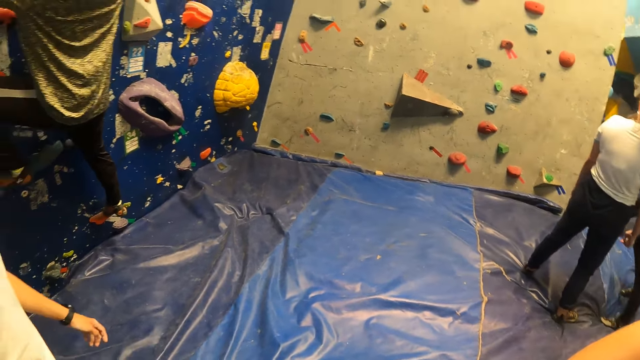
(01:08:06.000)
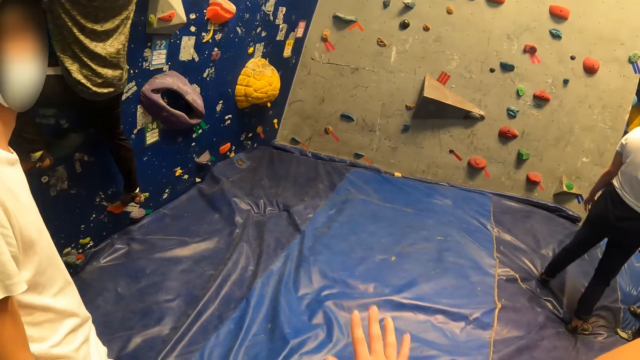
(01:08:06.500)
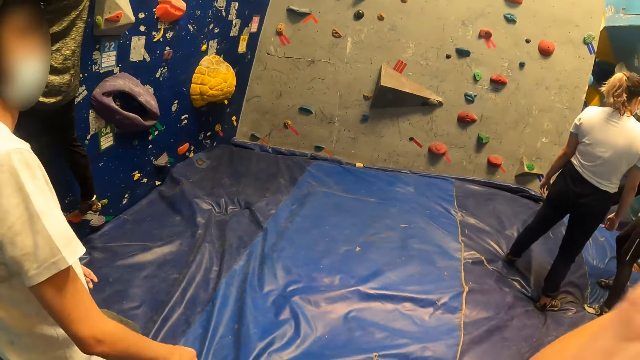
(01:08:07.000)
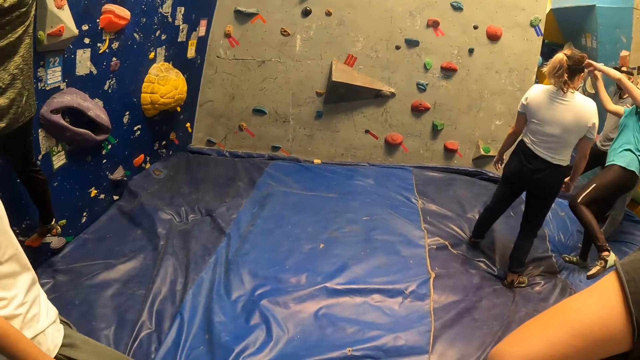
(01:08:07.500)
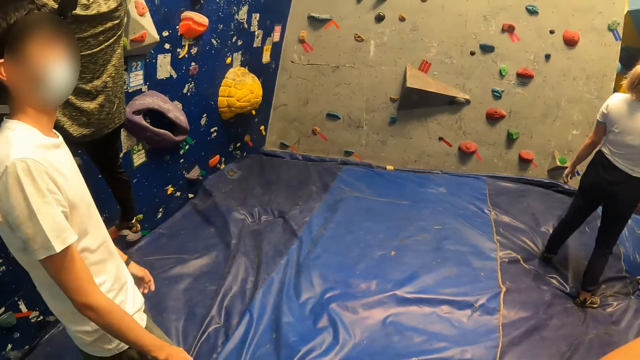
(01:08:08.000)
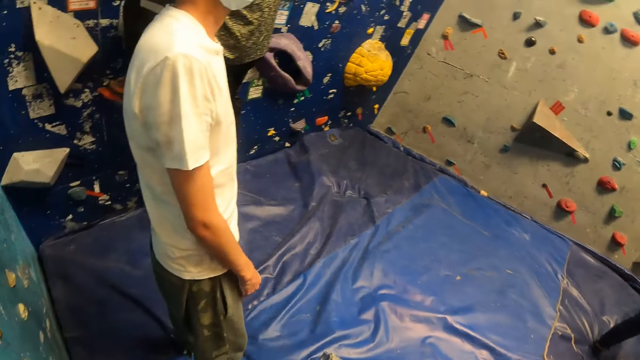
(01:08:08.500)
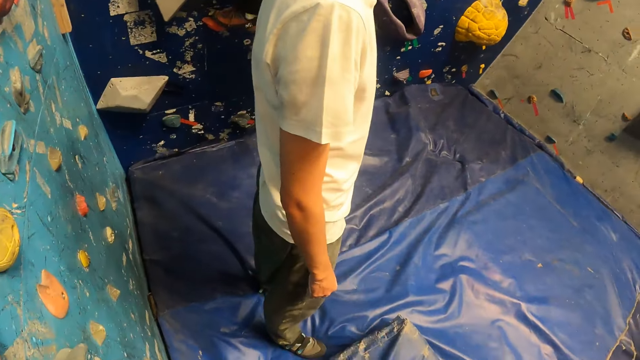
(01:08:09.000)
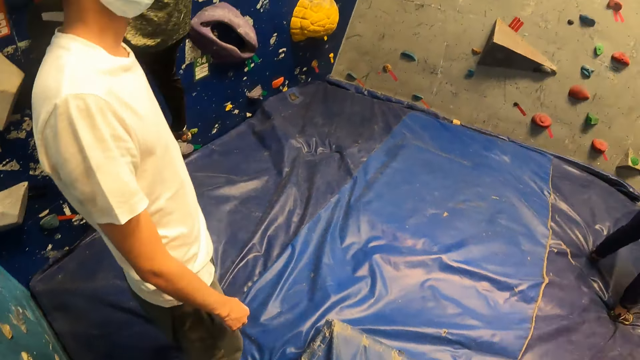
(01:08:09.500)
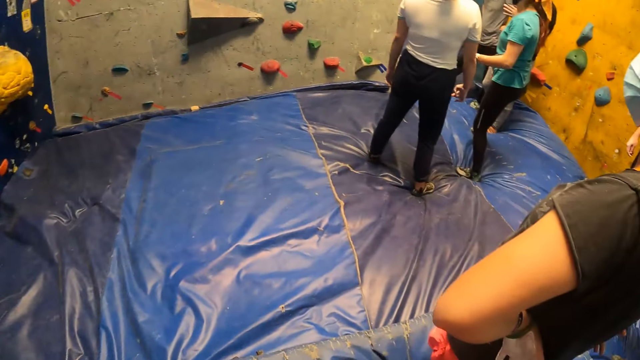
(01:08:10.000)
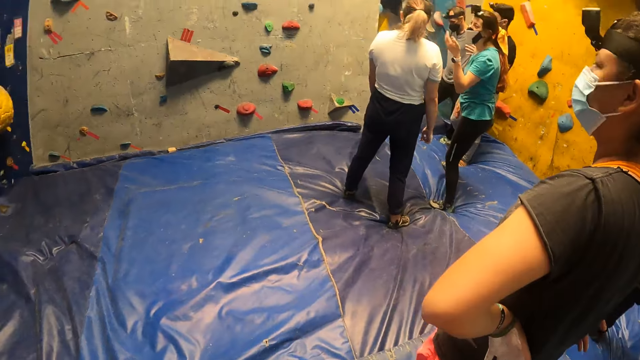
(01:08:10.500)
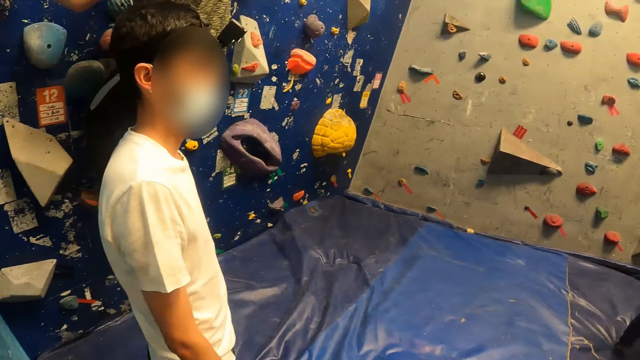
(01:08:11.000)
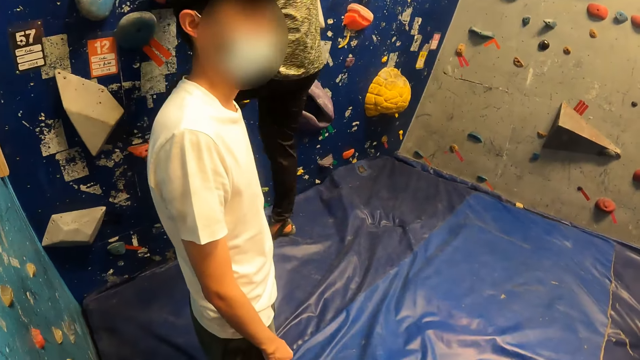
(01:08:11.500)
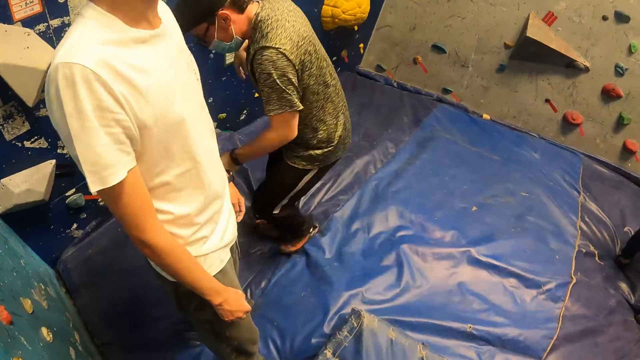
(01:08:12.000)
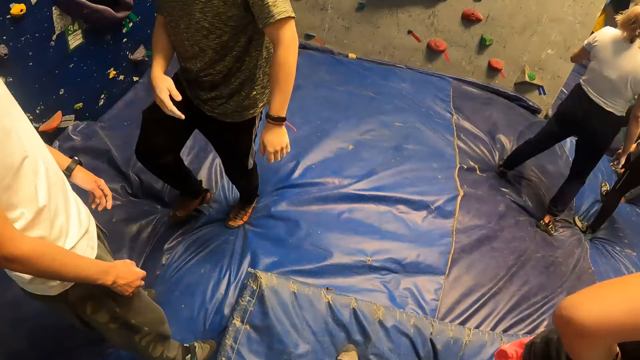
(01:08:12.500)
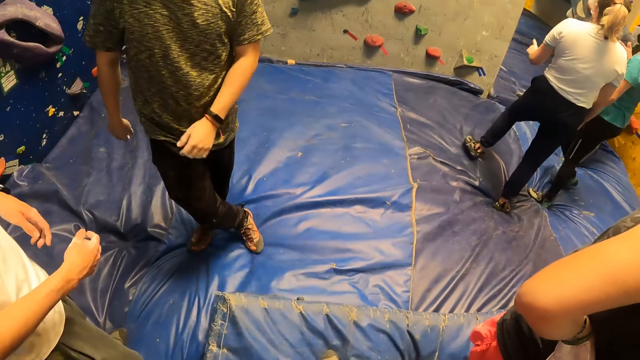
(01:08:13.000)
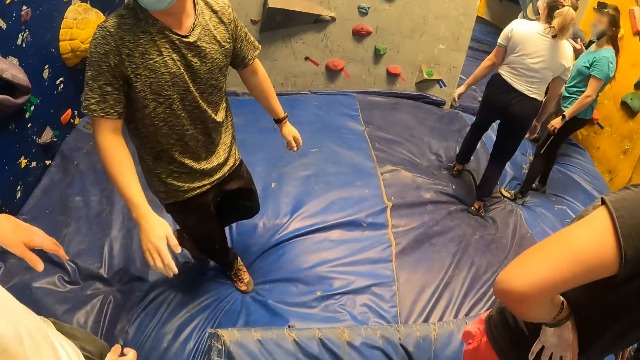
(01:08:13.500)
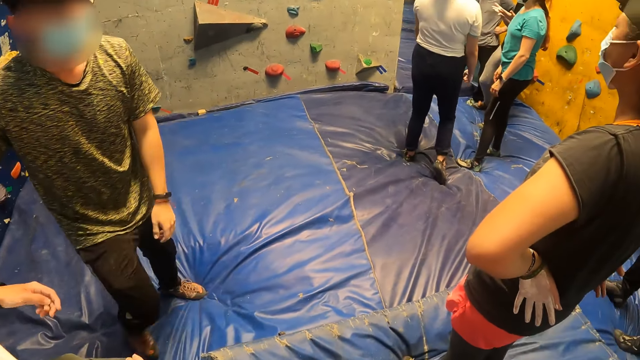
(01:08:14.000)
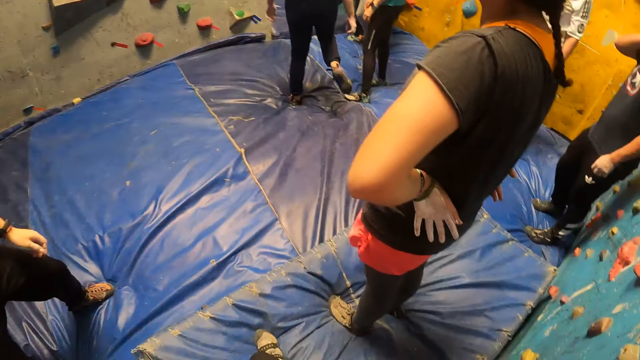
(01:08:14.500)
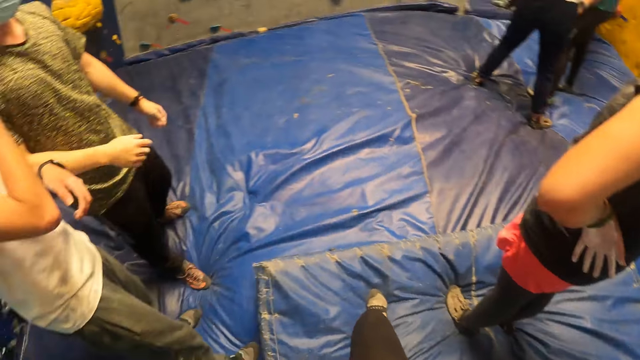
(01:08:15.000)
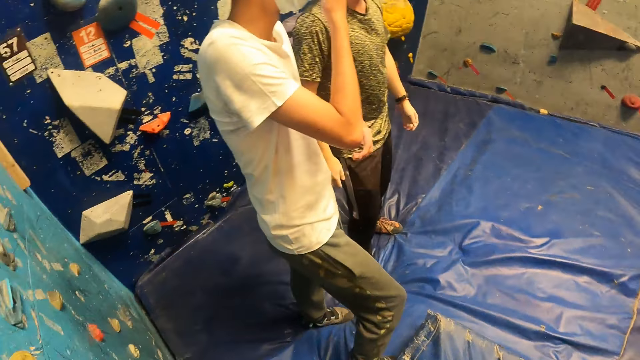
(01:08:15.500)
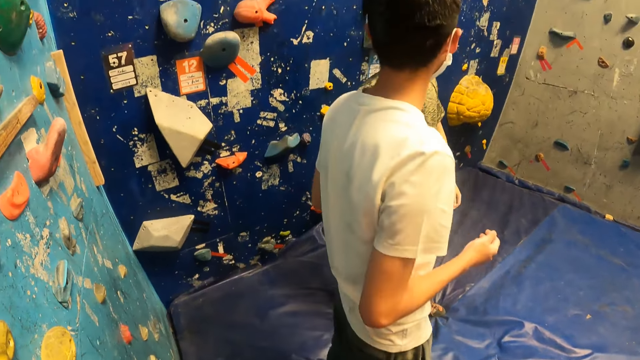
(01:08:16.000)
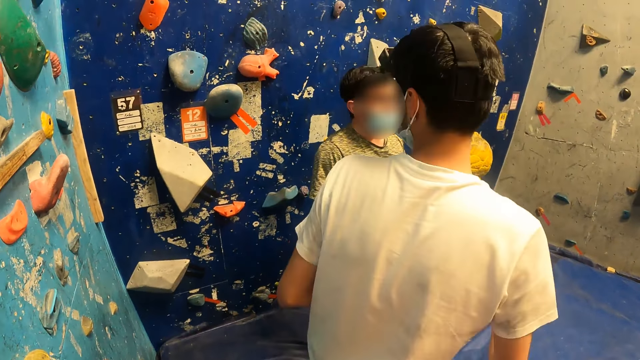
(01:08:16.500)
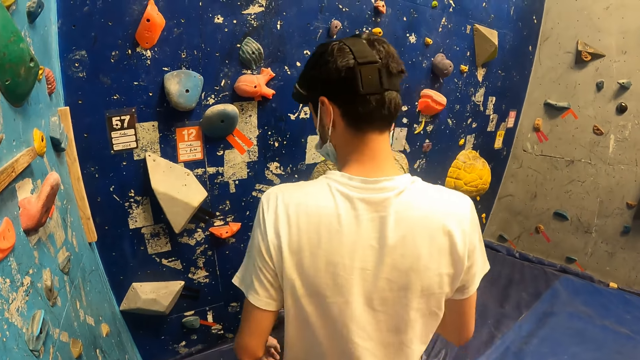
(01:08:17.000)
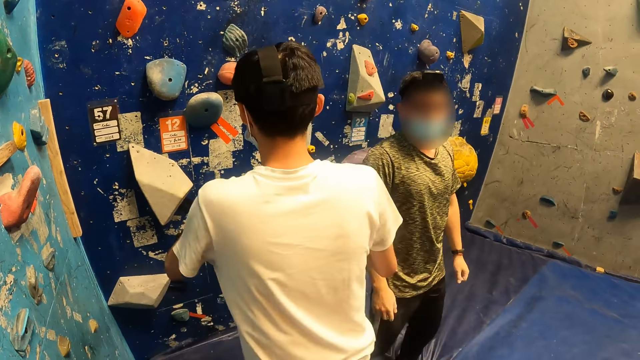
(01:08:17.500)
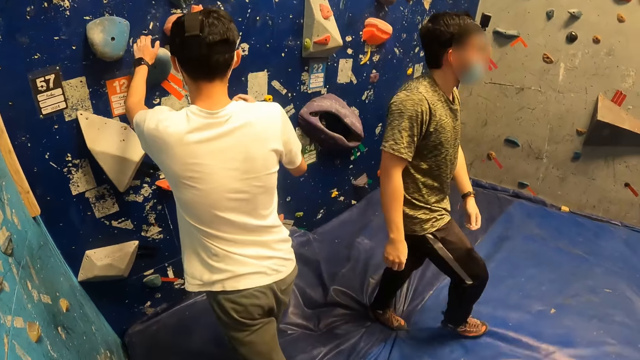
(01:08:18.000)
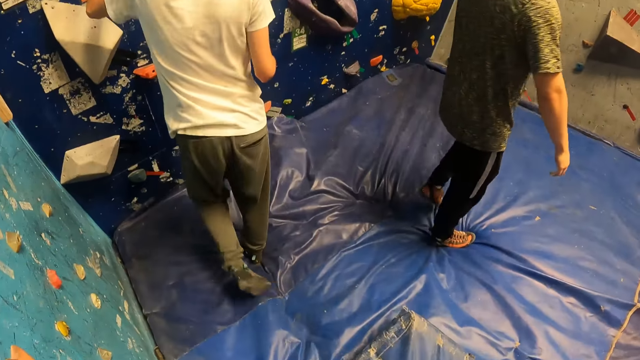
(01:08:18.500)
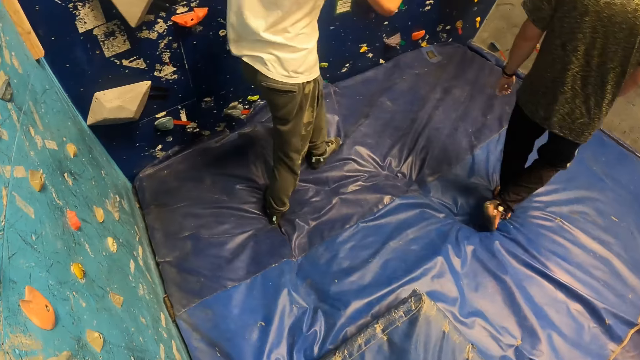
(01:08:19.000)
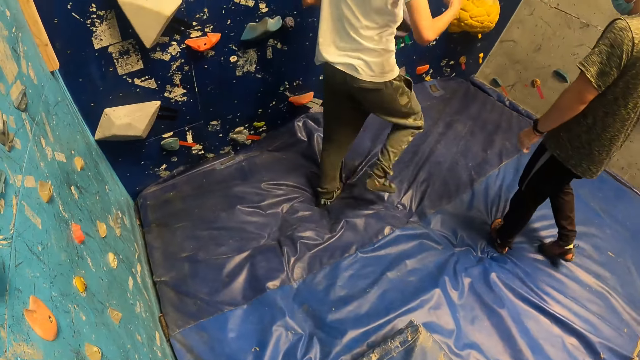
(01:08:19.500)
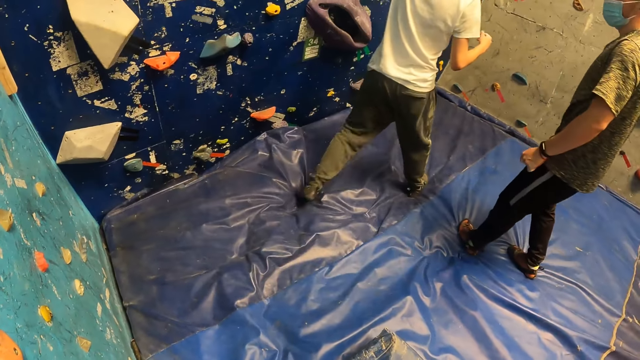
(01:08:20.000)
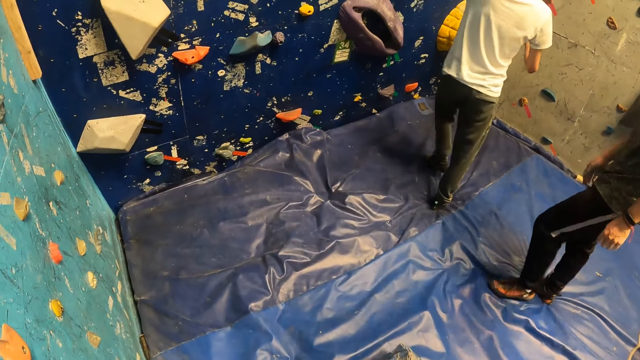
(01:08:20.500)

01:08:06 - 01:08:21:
A man jumps down from the bouldering wall and turns around. The man converses with another man. The other man turns around. The first man walks around.

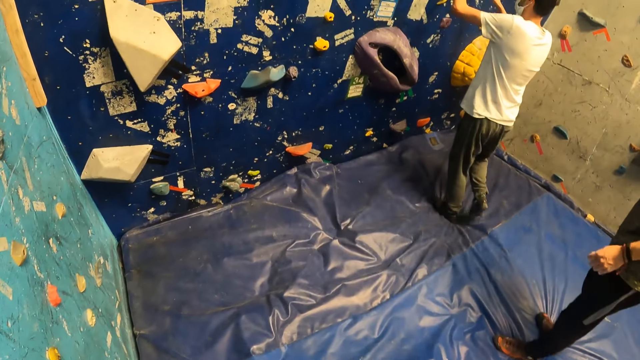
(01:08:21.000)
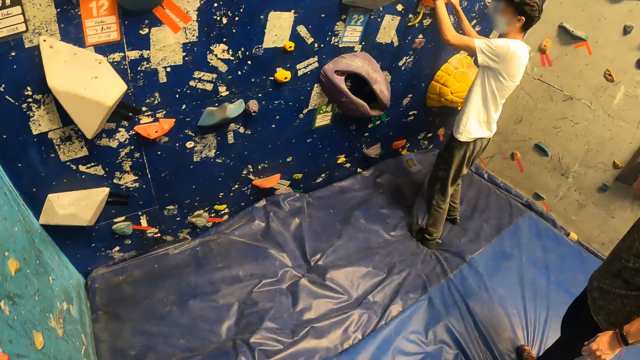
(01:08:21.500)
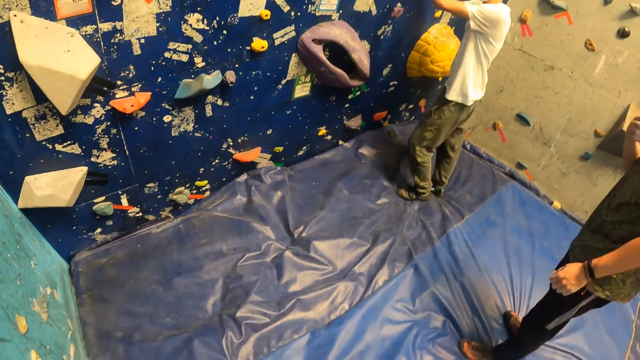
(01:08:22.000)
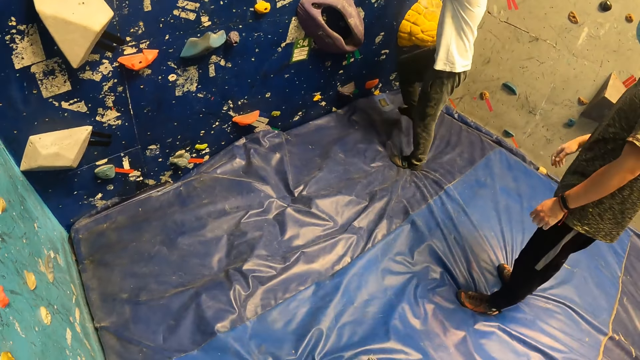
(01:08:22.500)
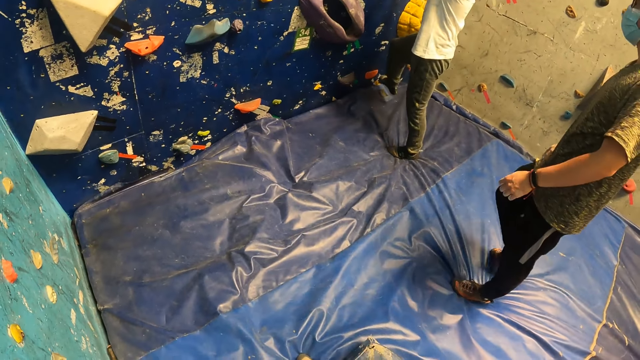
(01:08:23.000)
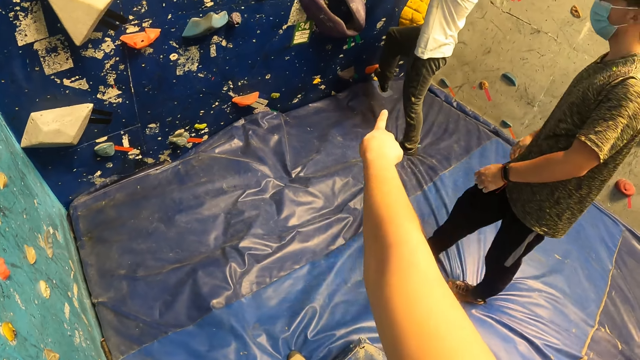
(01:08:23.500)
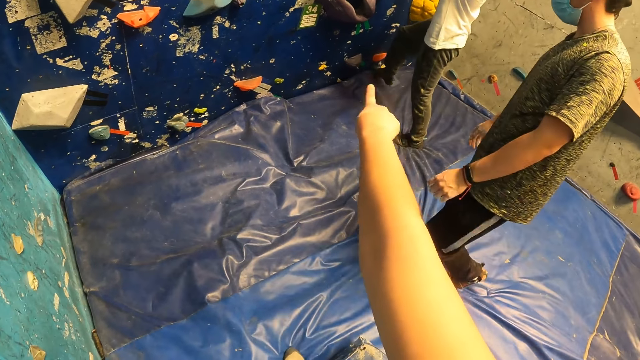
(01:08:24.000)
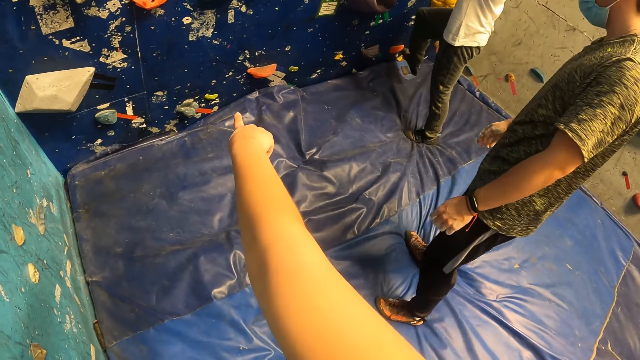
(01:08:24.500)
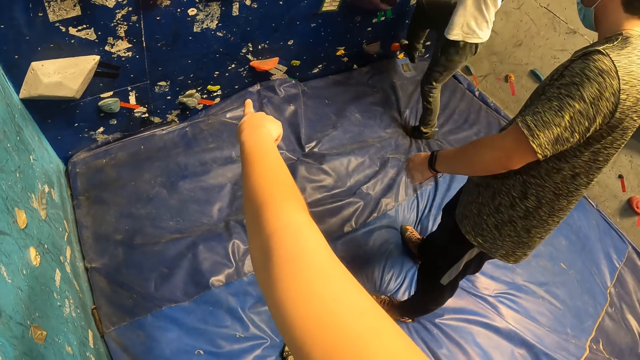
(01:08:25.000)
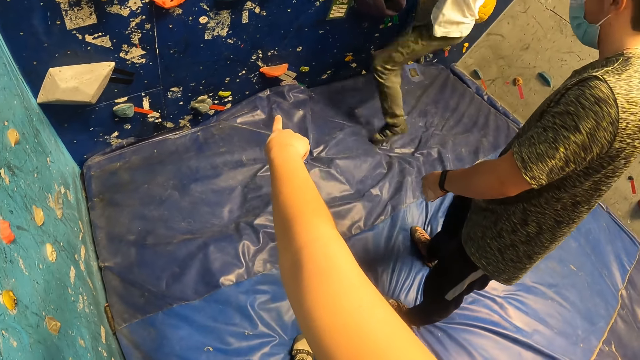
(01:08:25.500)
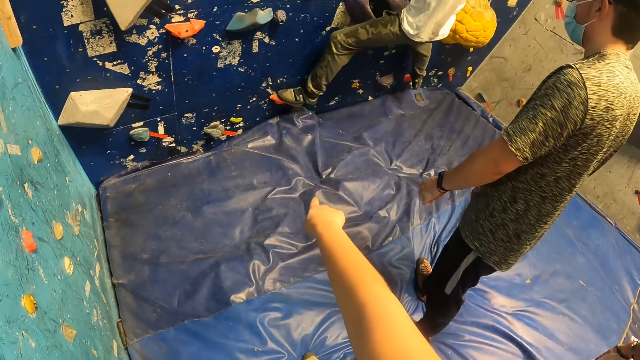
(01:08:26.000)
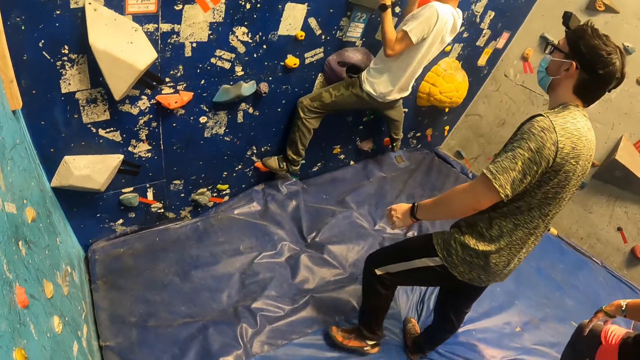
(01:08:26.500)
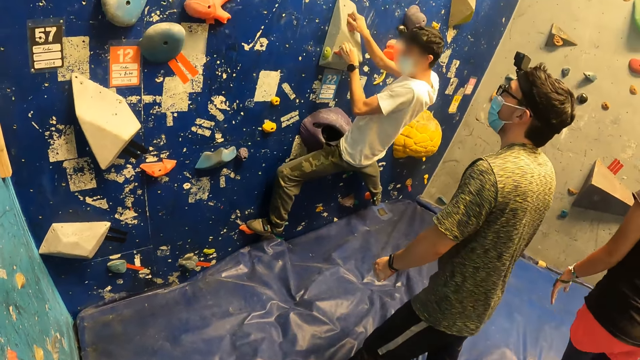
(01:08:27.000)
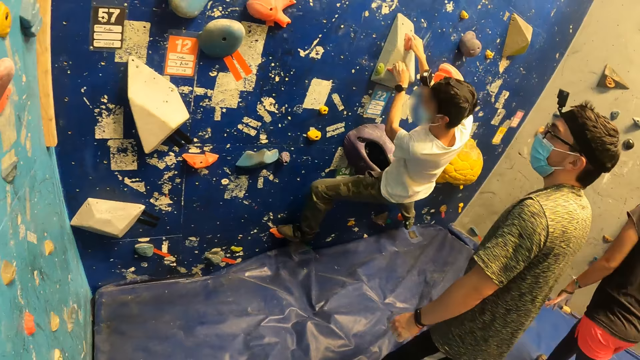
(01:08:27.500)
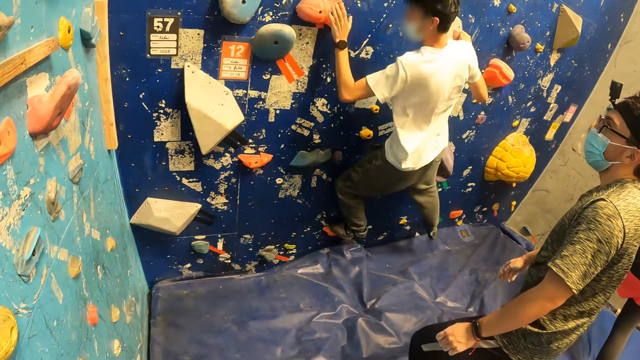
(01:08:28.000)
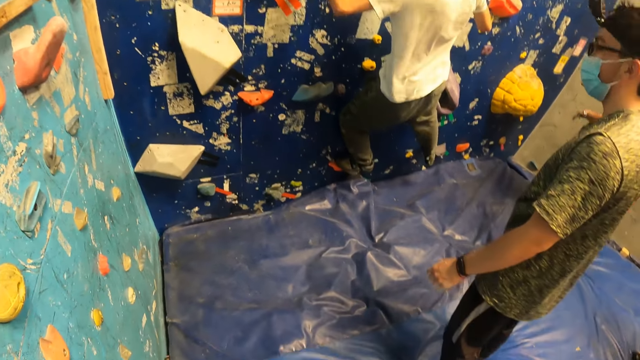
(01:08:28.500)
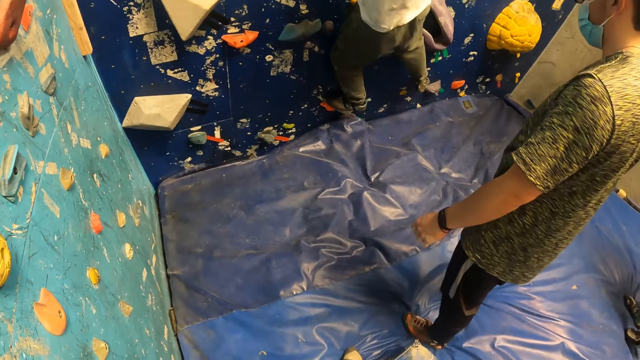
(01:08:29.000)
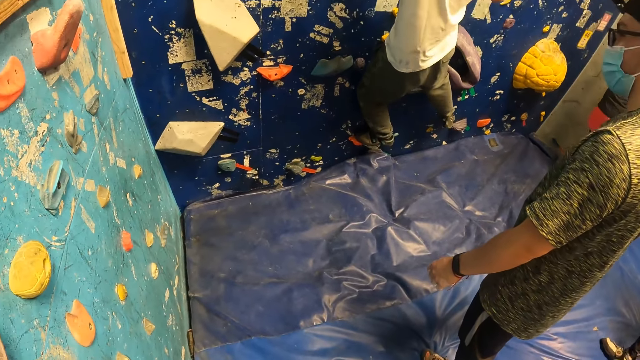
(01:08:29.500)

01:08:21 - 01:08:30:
A man touches the climbing wall. The camera wearer interacts with the man and another man. They point at the first man. The first man climbs the bouldering wall.
